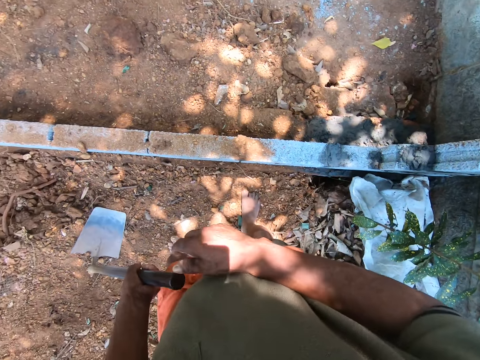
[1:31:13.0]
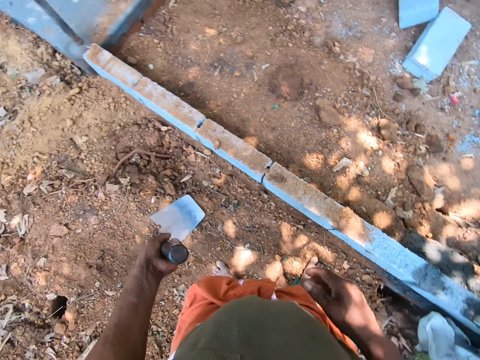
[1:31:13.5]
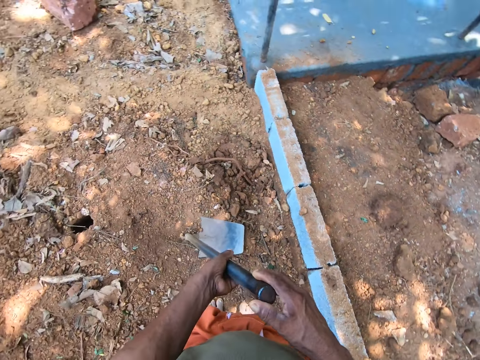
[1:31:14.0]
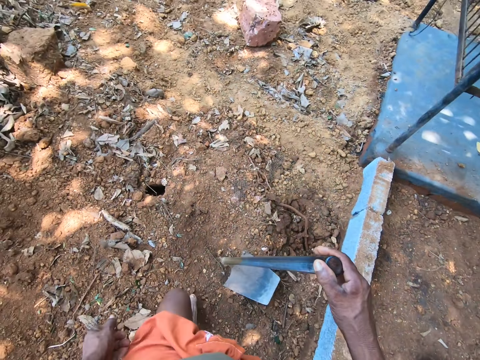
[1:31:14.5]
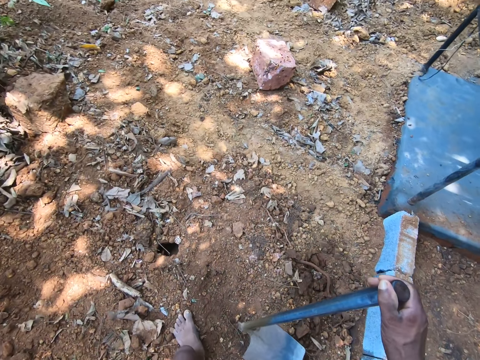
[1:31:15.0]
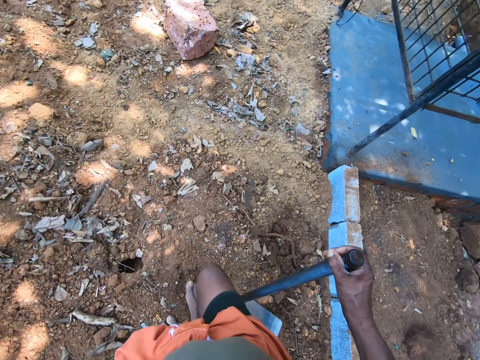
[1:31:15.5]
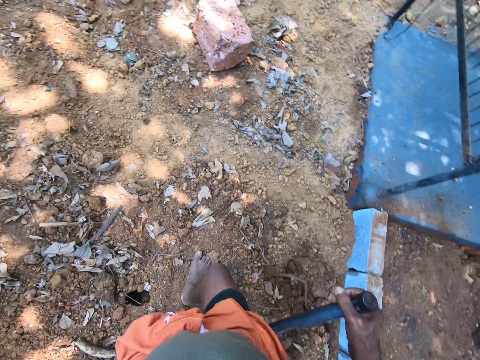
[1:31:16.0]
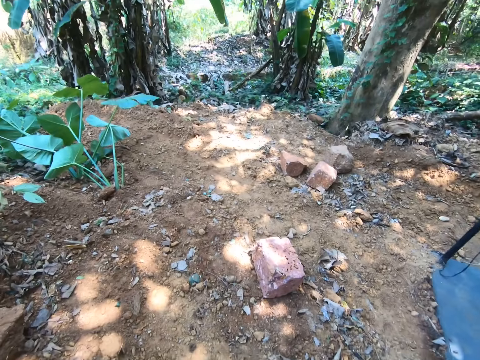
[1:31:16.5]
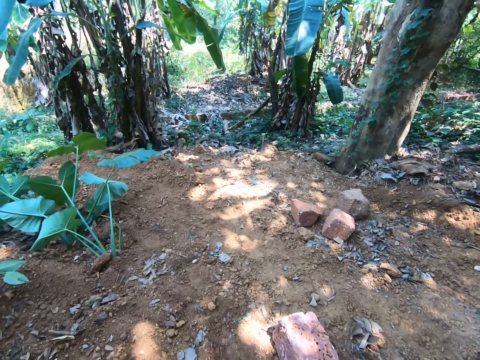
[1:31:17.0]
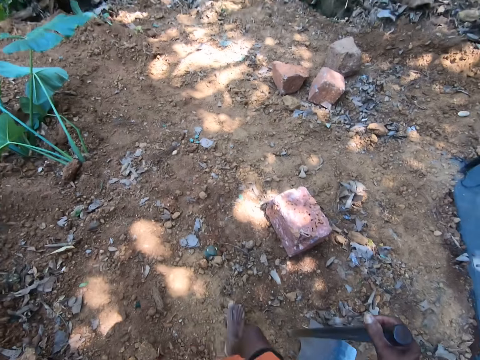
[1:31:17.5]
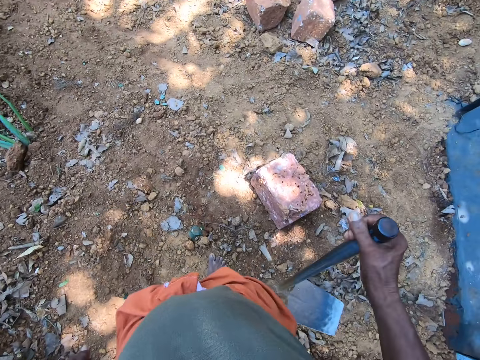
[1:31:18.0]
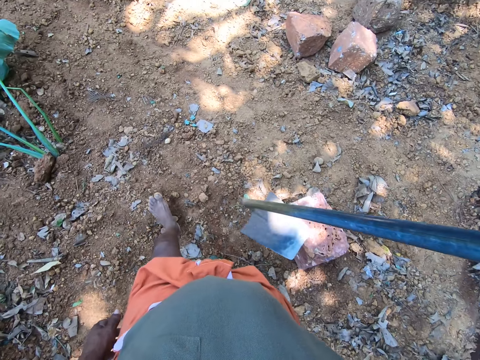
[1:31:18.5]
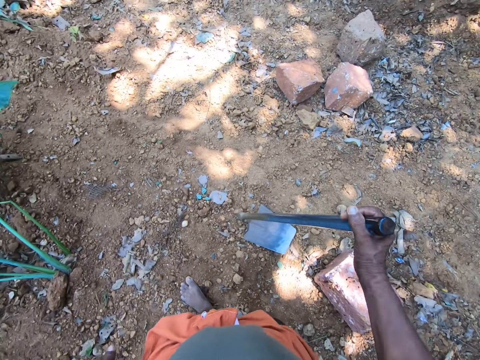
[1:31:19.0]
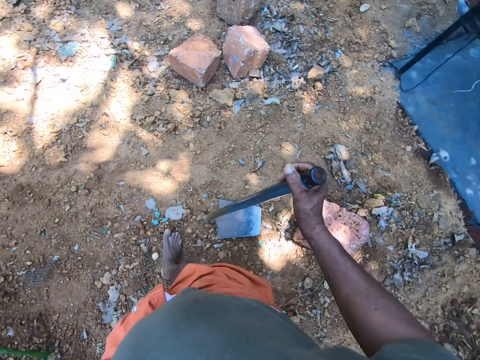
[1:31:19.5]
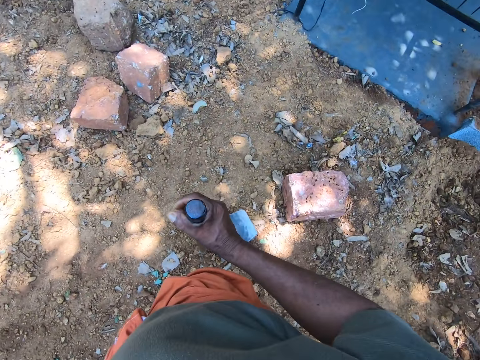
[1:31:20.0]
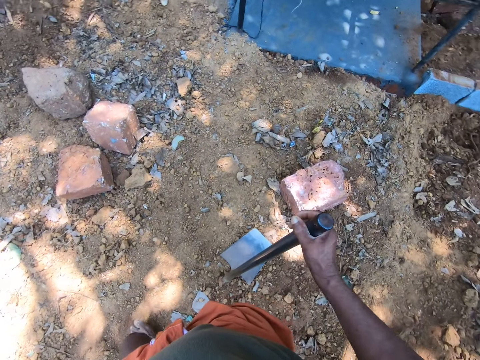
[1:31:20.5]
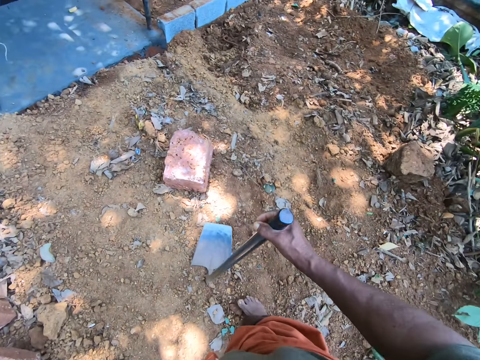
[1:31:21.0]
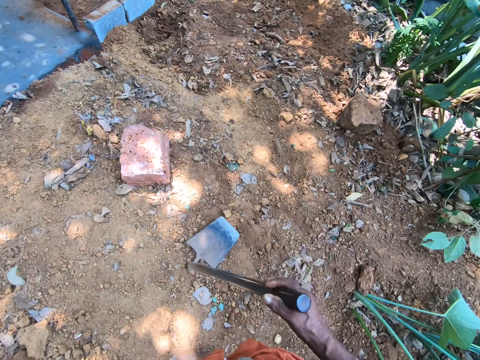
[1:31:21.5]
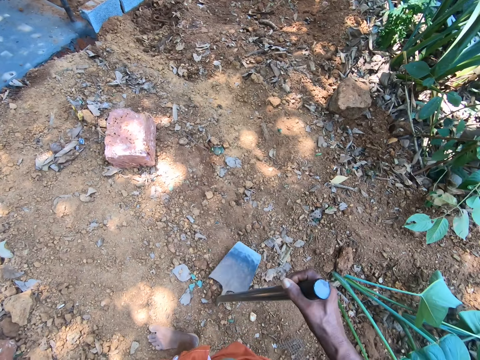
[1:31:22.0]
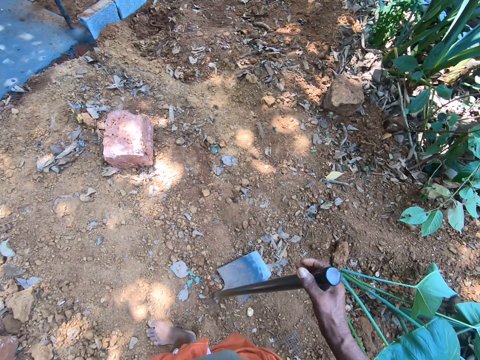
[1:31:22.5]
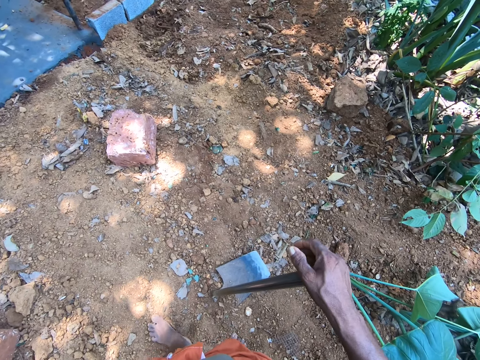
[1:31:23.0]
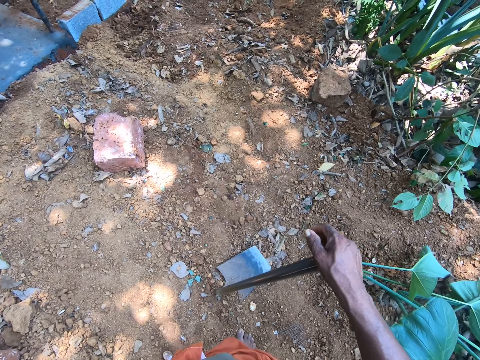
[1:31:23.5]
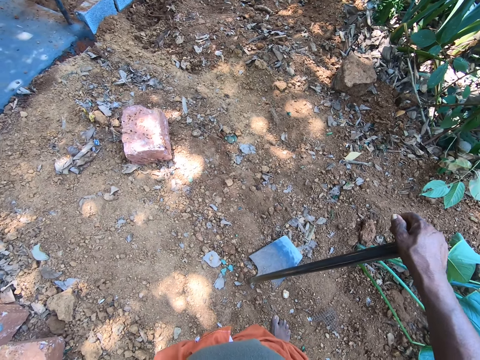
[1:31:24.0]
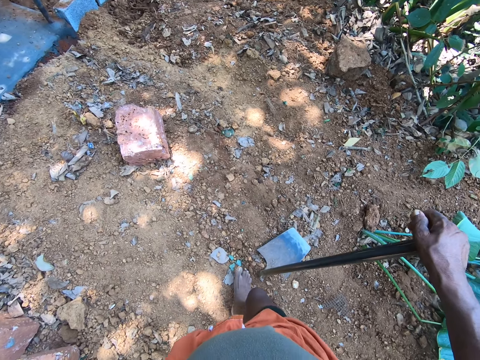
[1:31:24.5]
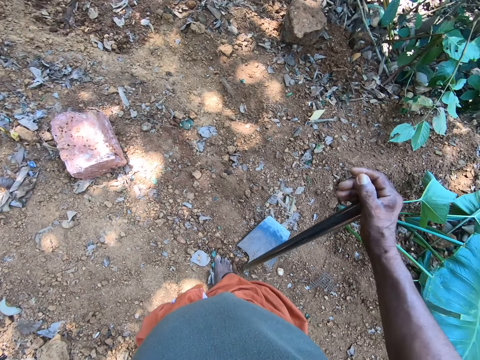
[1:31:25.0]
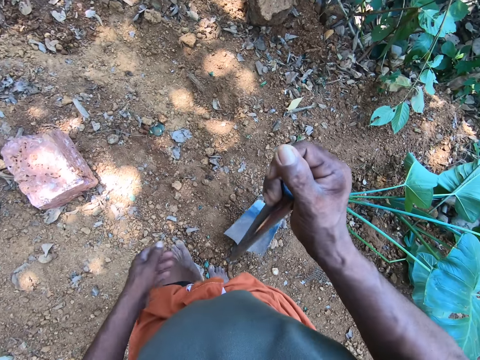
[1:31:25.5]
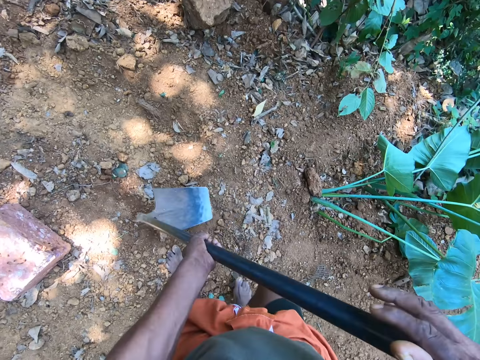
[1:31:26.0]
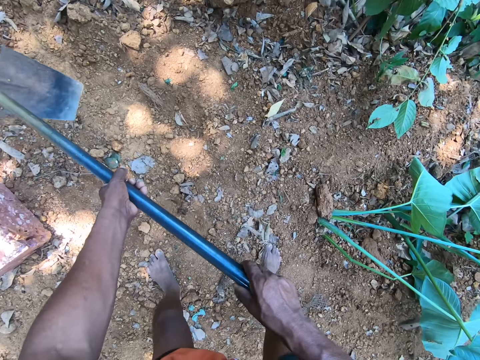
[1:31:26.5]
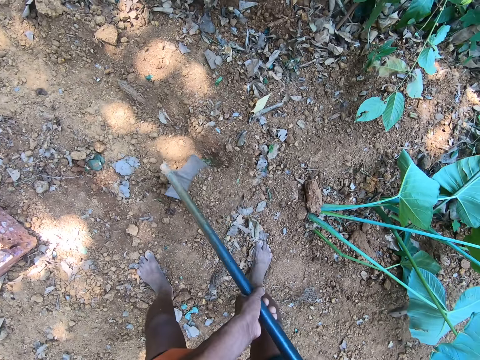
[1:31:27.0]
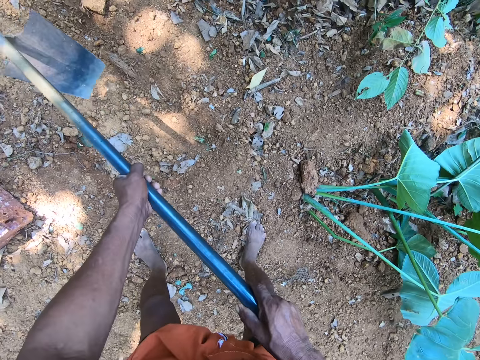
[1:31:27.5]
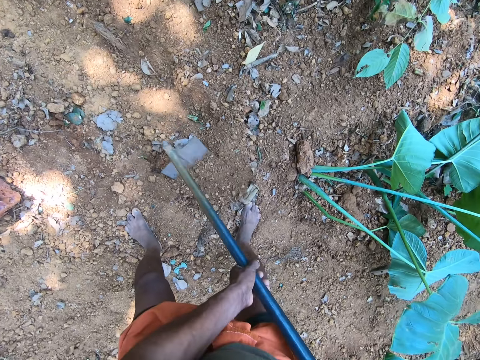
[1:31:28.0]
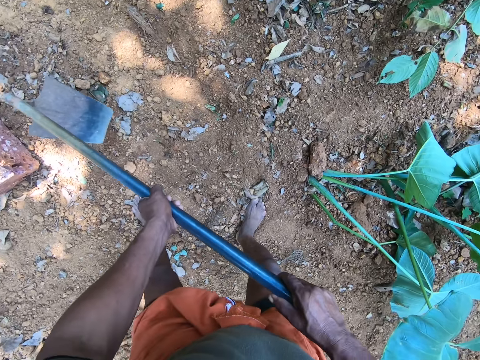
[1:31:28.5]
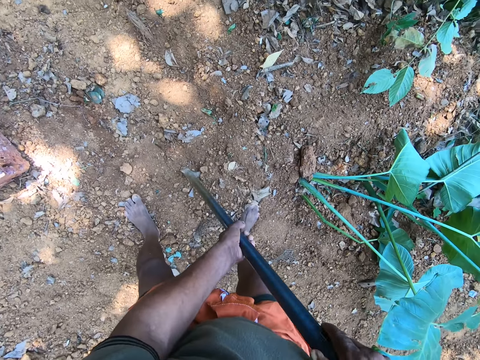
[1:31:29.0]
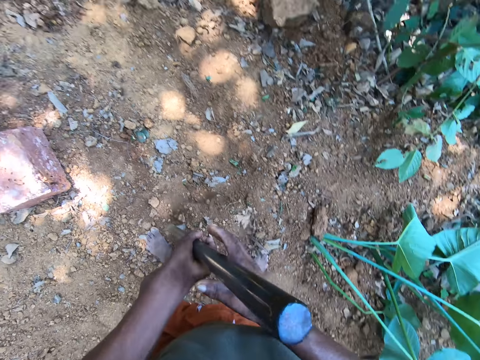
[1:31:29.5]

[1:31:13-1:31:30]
The camera wearer looks around. They walk around. They look around. They dig the ground.

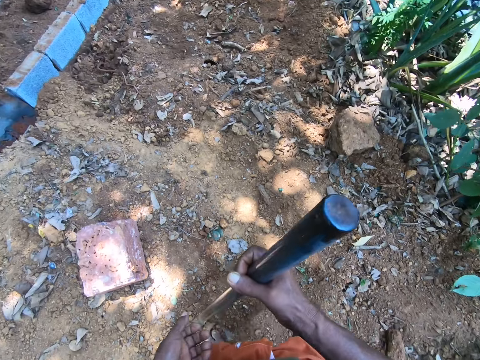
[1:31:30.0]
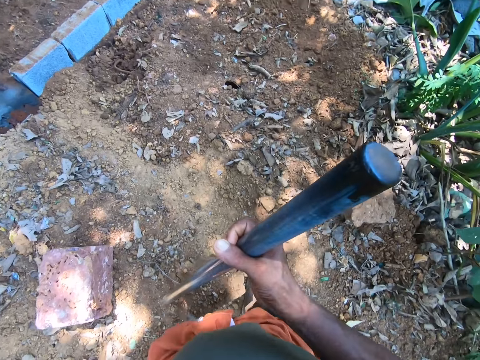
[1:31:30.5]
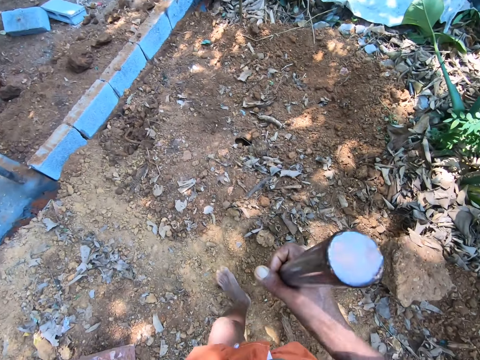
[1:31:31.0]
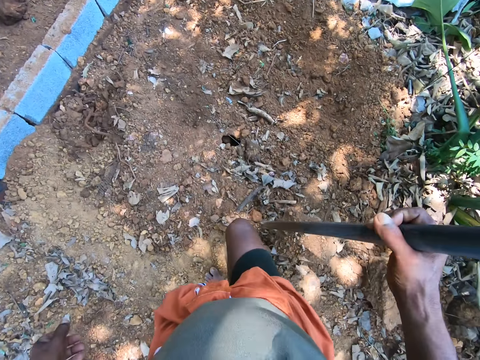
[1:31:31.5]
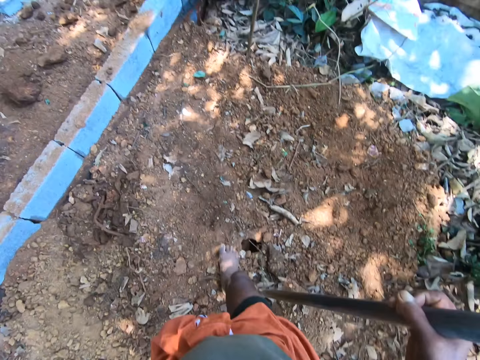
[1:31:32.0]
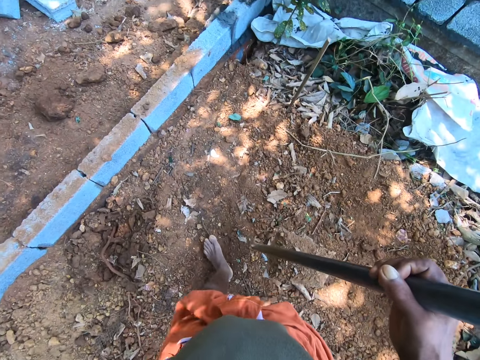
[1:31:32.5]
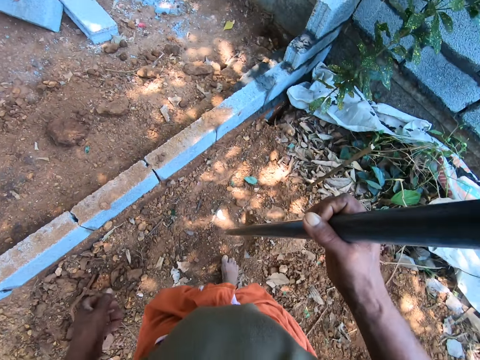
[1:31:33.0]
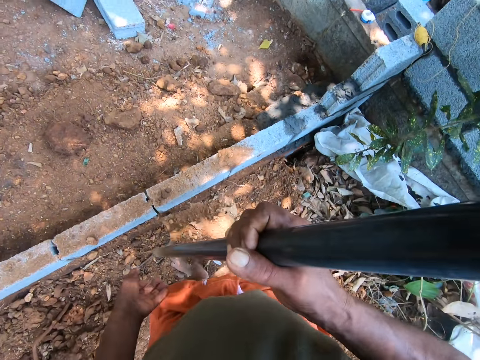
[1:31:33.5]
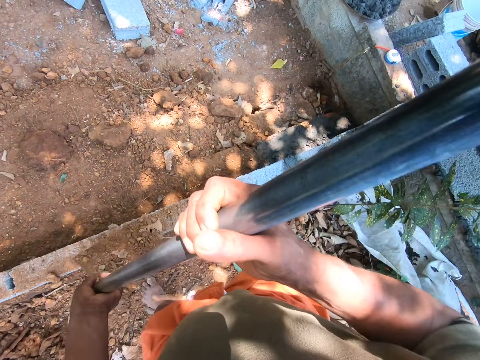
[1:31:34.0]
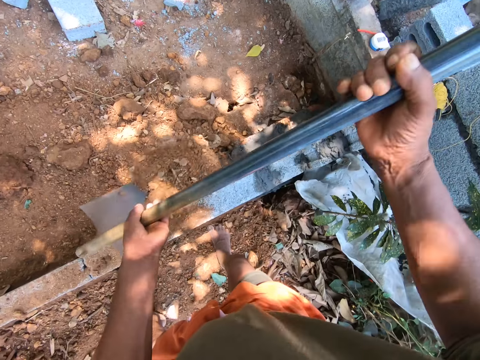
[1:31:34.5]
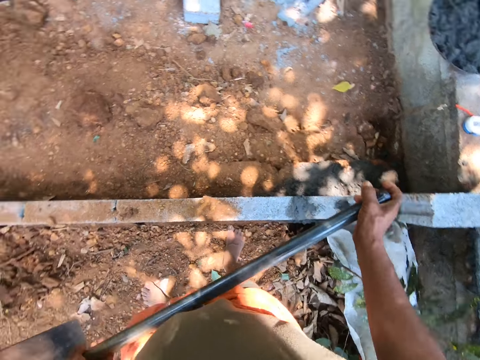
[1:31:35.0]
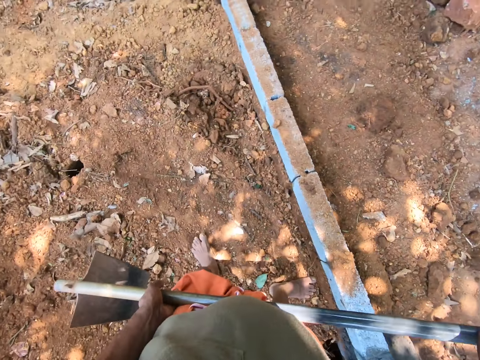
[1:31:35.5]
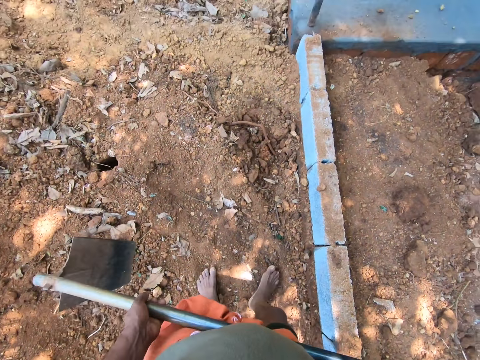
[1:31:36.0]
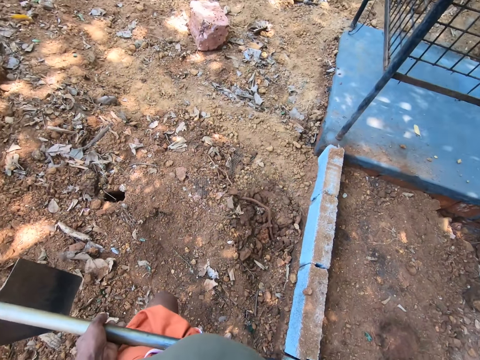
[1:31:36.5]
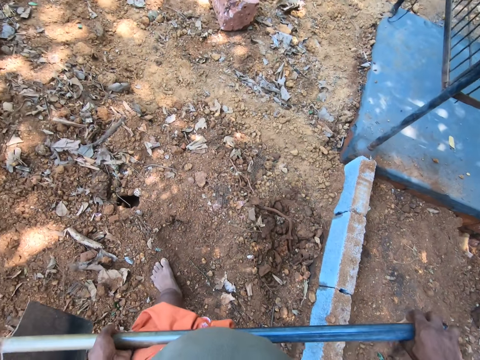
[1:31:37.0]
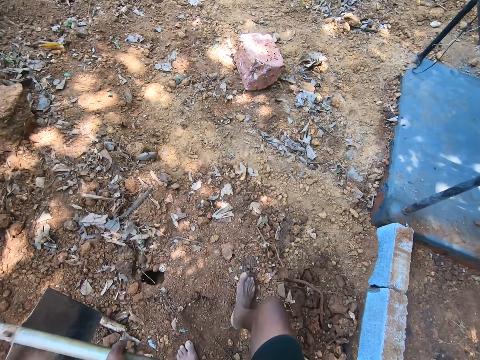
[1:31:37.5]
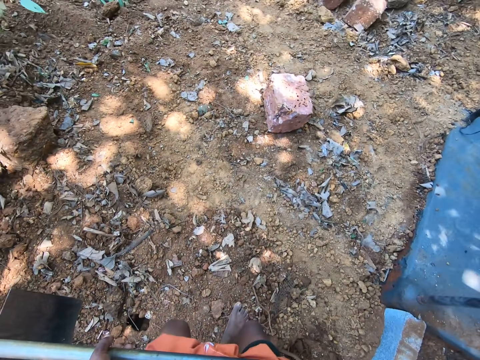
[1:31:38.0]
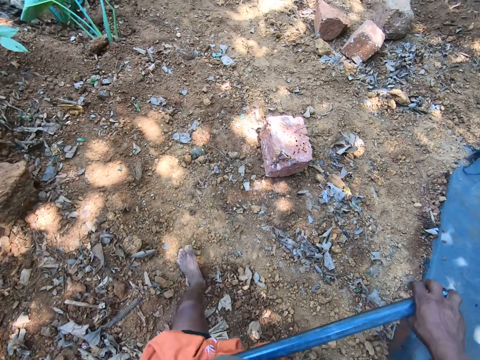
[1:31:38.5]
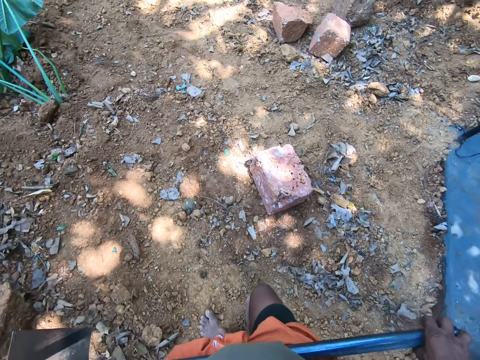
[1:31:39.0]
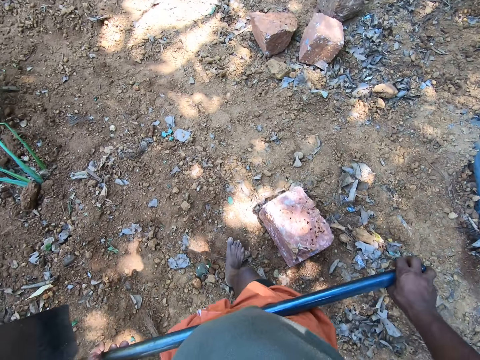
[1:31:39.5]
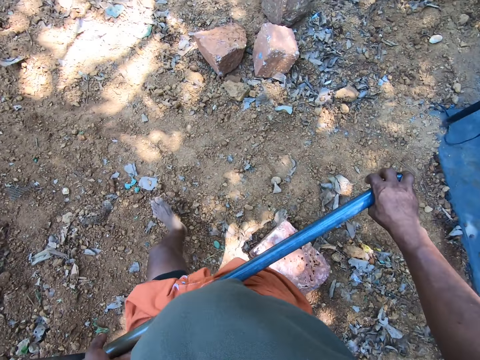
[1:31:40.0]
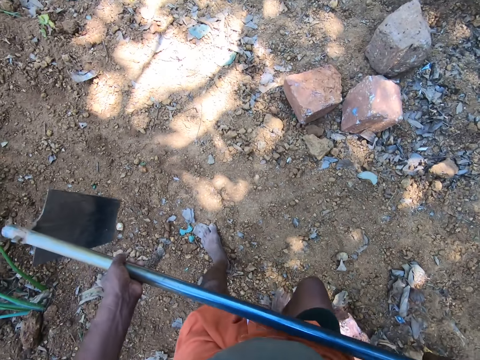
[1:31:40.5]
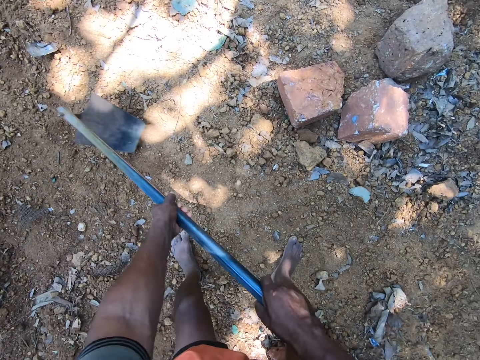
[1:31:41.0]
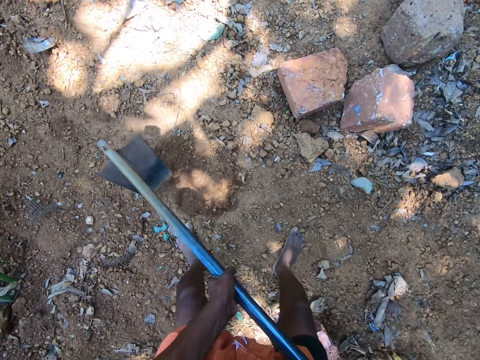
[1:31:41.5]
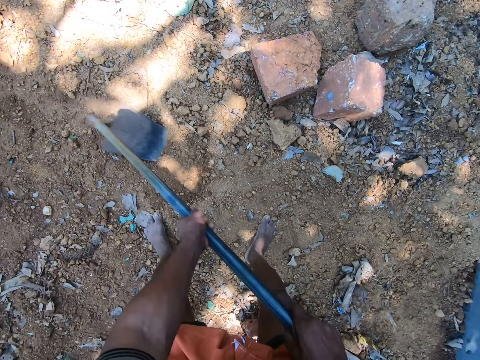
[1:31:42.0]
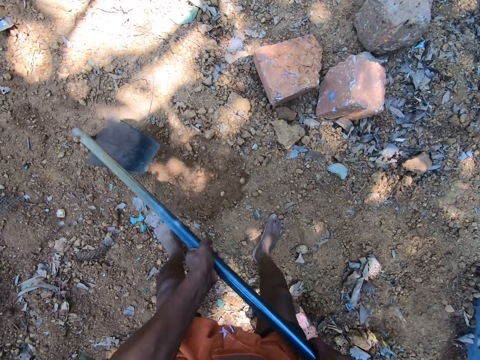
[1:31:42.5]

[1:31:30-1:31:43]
The camera wearer carries soil with a hoe. He walks around. He pours the sand in the hoe on the ground with both hands. He walks around. He packs the sand from the ground with the hoe in his hands. He digs the ground.
